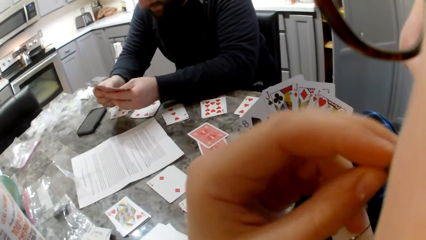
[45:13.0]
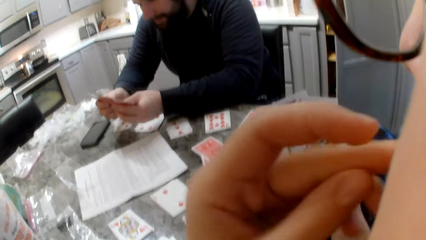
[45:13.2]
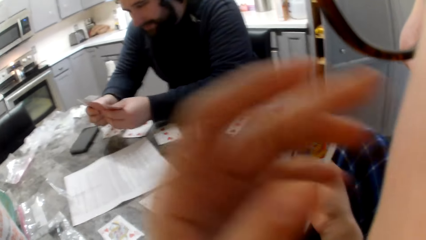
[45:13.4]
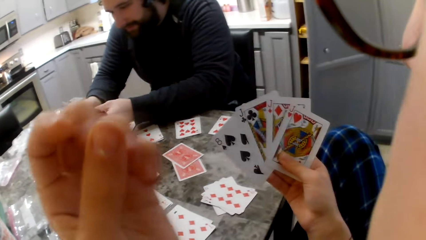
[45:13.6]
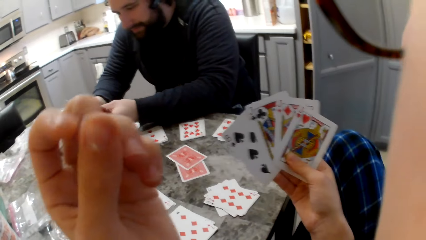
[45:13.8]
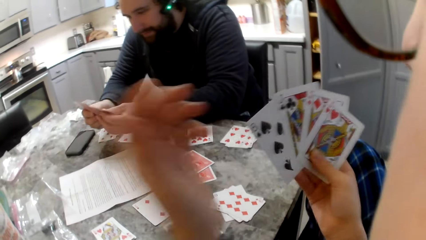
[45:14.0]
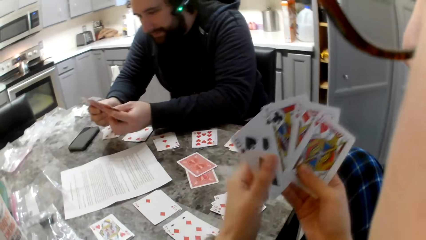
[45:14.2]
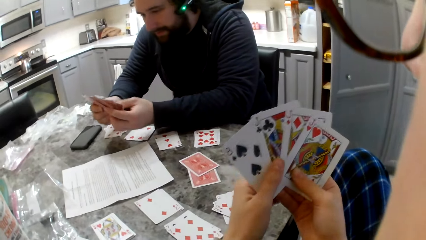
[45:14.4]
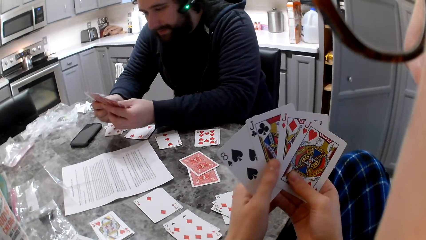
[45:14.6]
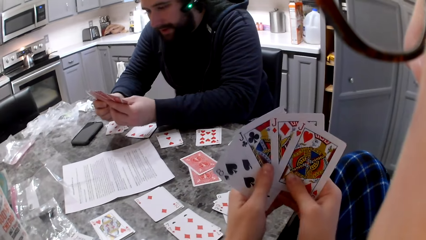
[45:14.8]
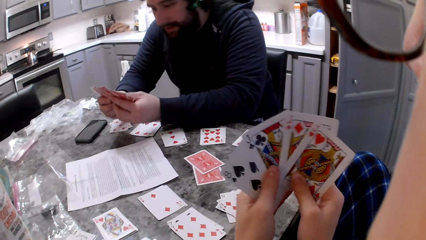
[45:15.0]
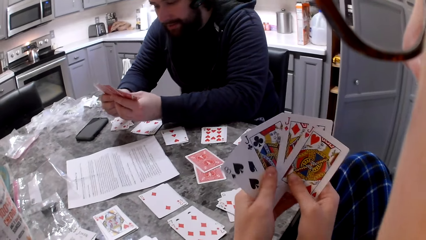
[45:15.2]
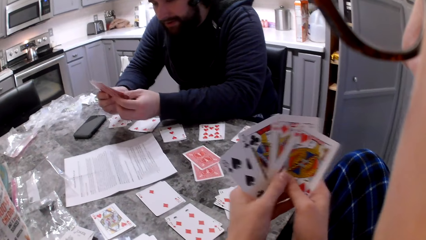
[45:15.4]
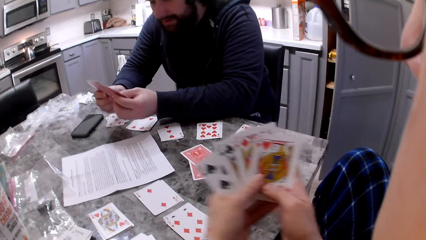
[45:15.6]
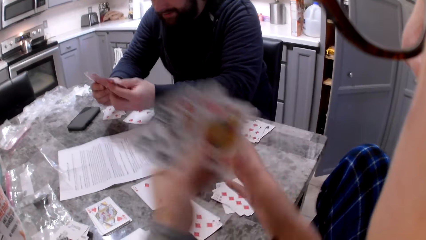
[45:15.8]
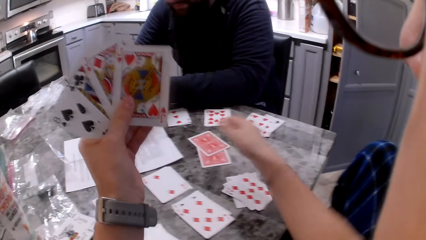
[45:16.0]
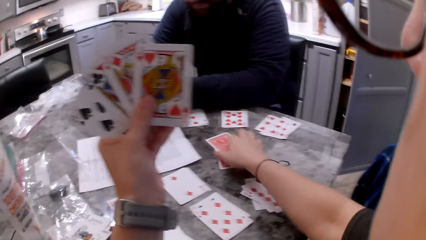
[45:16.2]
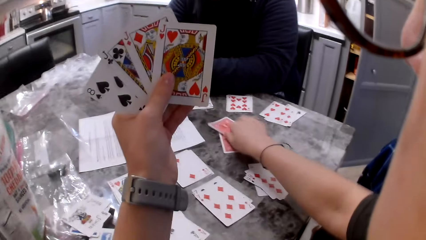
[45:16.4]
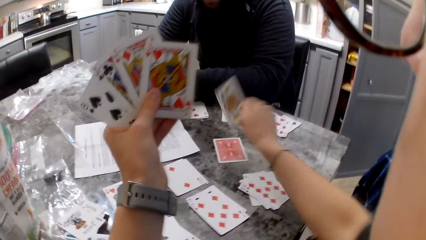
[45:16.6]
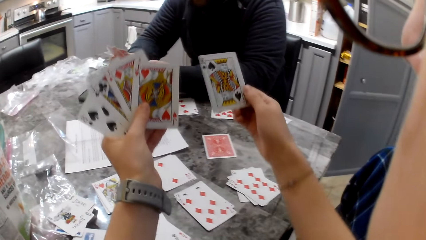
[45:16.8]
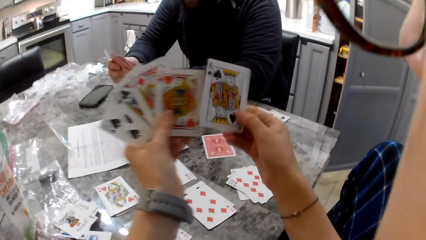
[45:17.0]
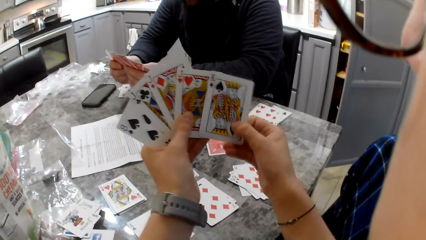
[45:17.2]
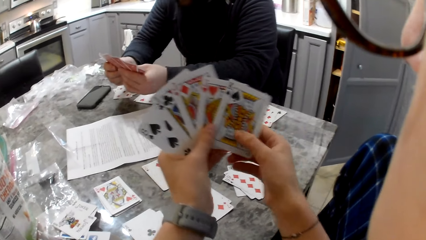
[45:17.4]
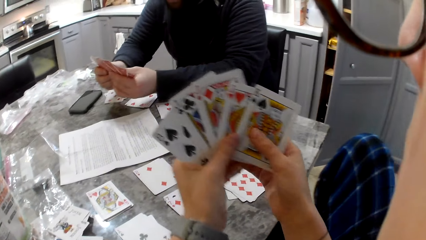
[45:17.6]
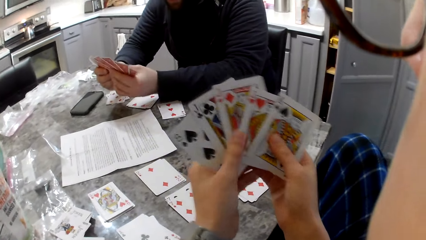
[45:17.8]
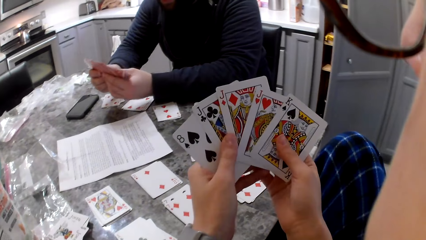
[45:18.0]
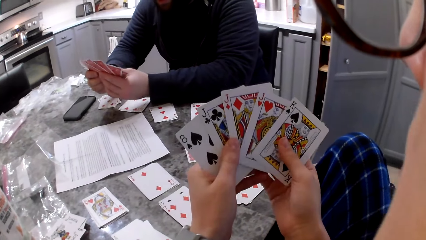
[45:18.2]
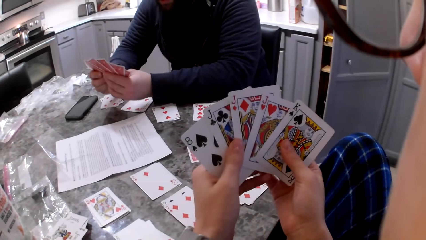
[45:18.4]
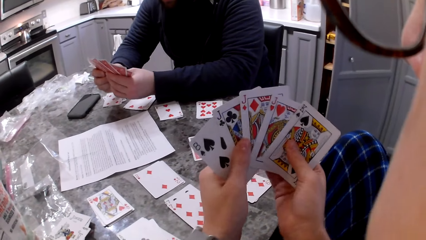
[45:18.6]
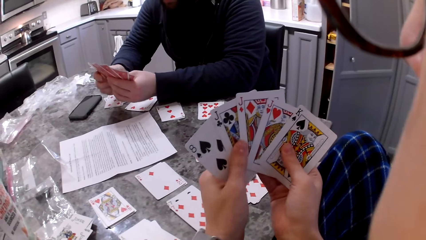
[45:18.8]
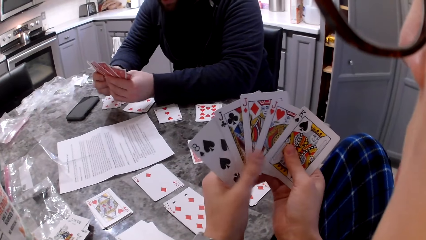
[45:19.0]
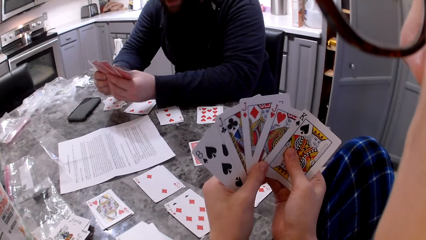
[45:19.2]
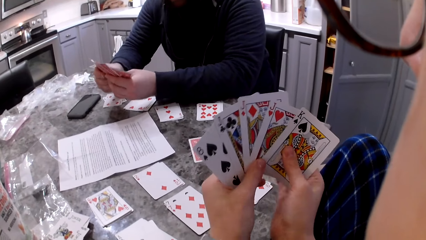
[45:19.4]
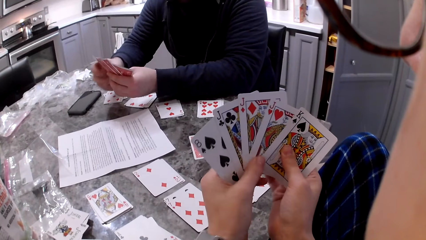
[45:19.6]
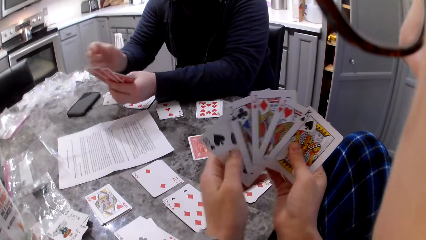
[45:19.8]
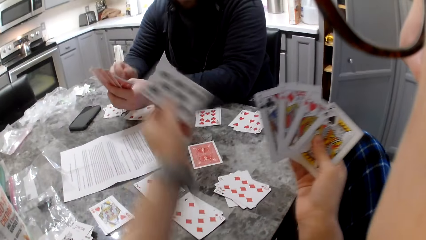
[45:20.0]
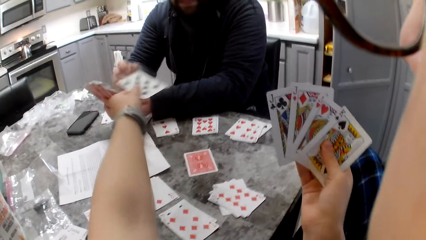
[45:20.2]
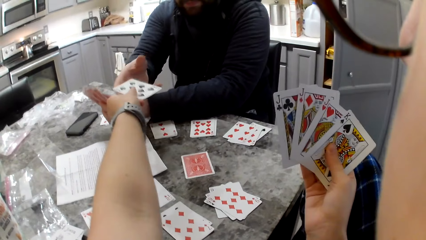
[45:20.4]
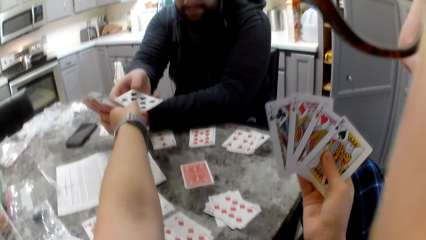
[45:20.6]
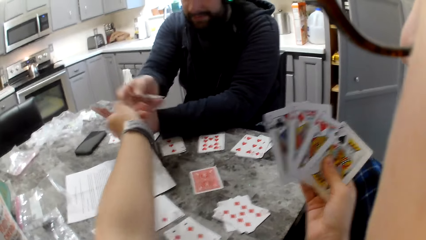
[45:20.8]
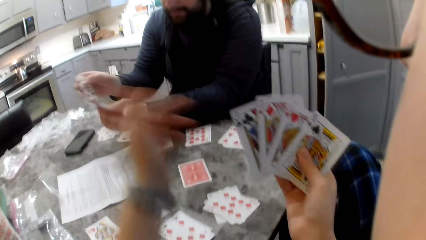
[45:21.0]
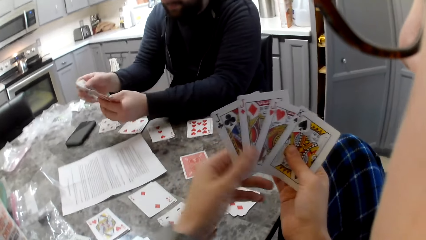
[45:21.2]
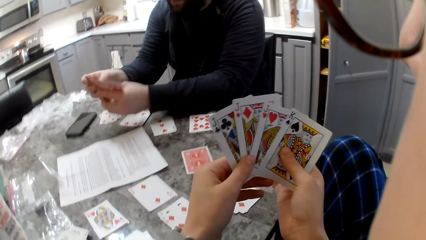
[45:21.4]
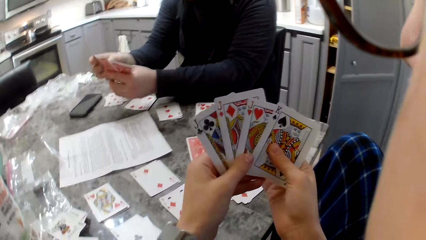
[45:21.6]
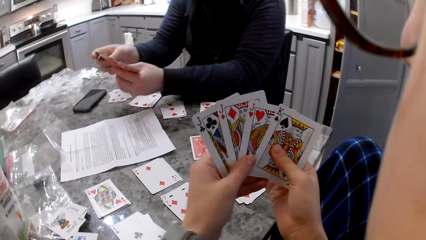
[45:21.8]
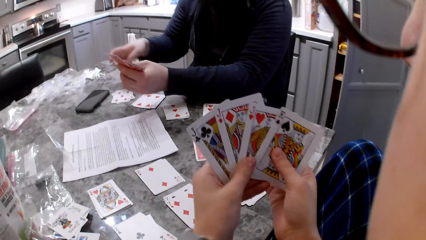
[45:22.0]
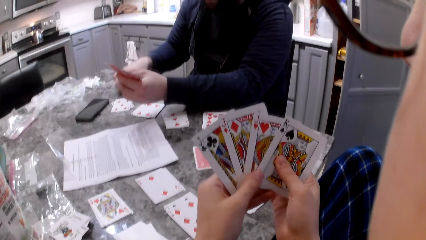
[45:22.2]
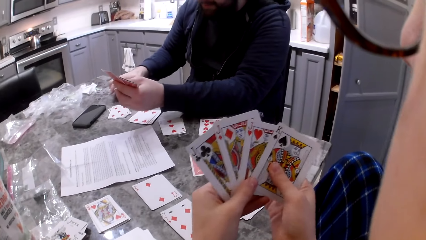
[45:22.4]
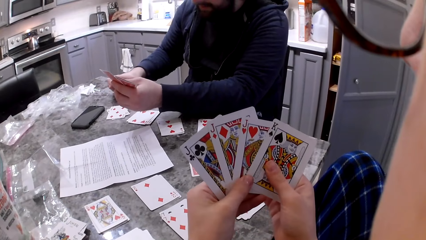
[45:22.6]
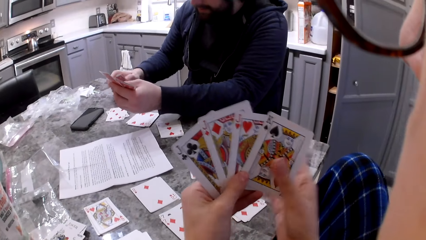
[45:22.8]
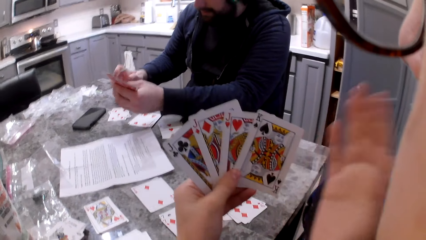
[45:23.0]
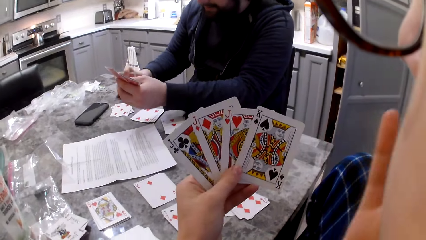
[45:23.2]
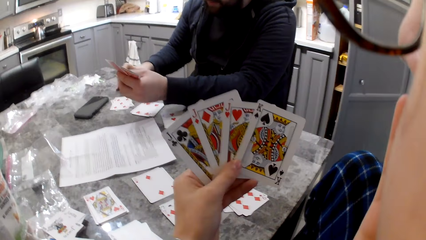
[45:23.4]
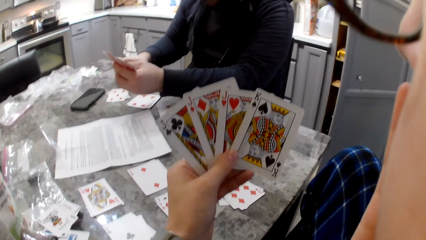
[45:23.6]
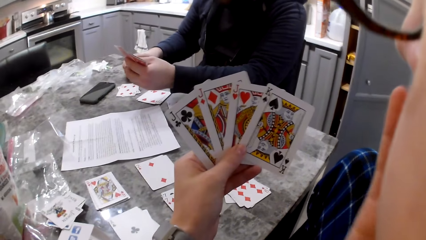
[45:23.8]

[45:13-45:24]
The camera wearer eats a cracker. She puts the snack in her mouth. She shuffles the cards in her hands. A man shuffles cards in his hands. The camera wearer picks up a card from the pile of cards on the table. She puts the card in her left hand. She gives another man a card. The other man puts the card in his left hand and puts cards on the table.

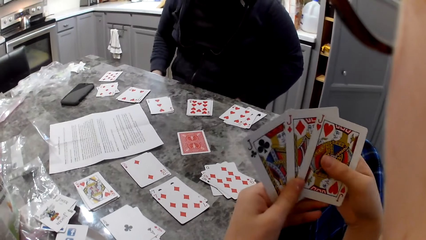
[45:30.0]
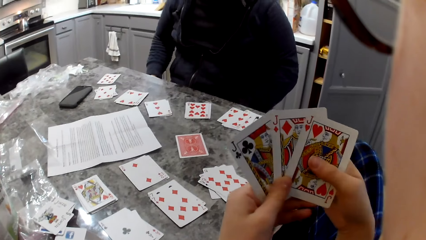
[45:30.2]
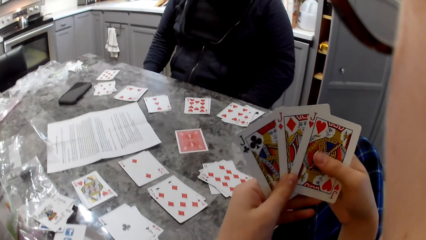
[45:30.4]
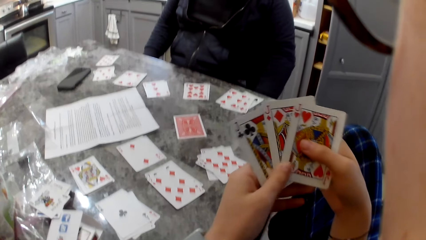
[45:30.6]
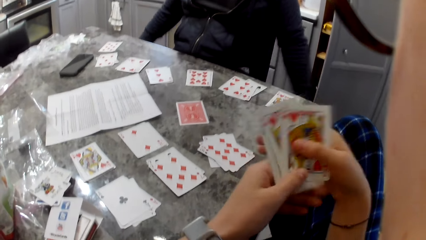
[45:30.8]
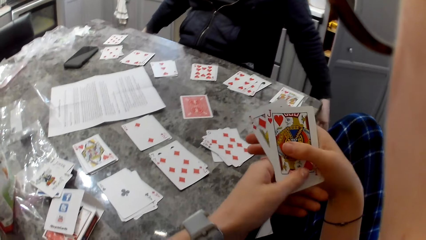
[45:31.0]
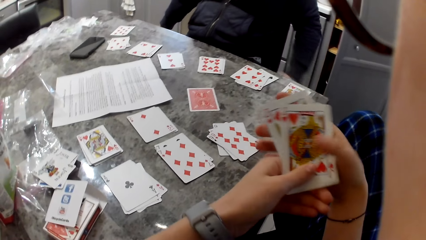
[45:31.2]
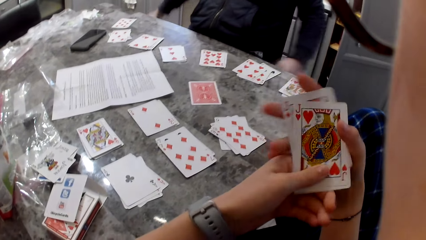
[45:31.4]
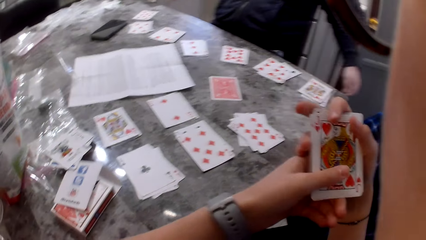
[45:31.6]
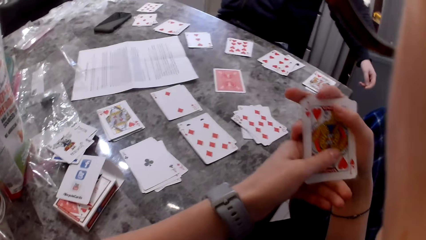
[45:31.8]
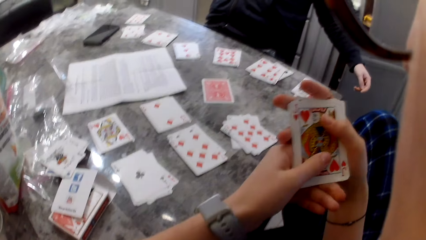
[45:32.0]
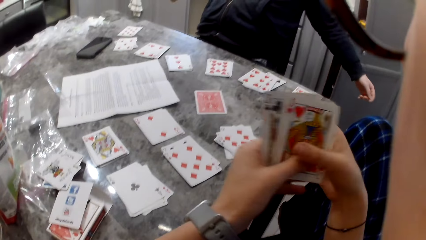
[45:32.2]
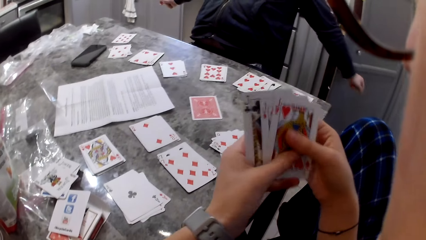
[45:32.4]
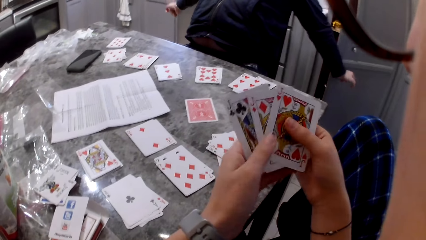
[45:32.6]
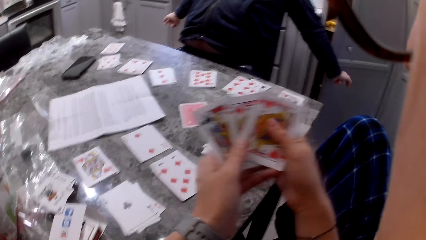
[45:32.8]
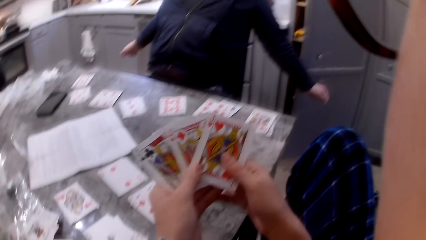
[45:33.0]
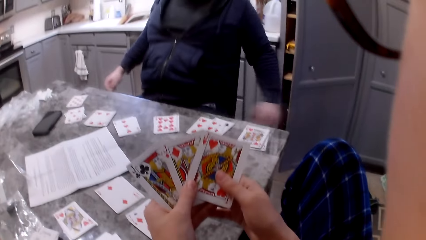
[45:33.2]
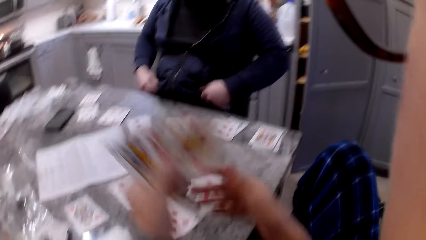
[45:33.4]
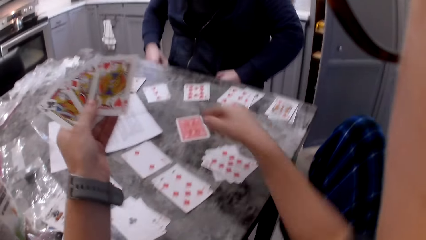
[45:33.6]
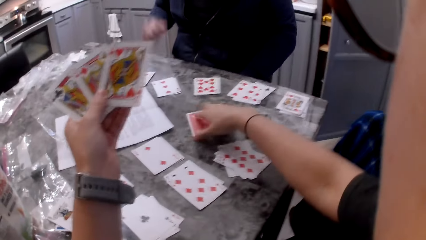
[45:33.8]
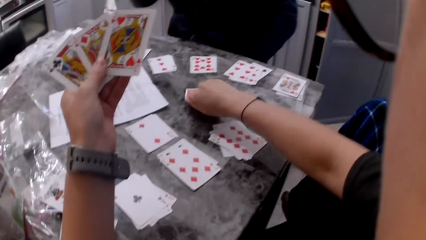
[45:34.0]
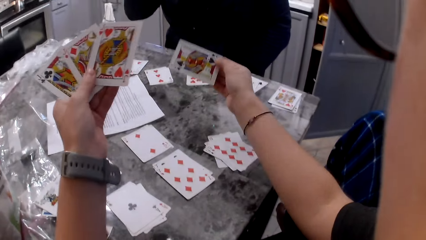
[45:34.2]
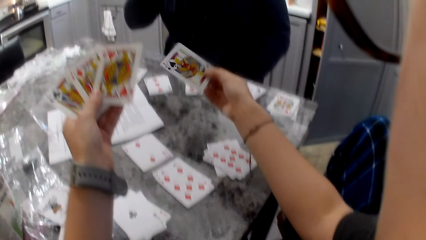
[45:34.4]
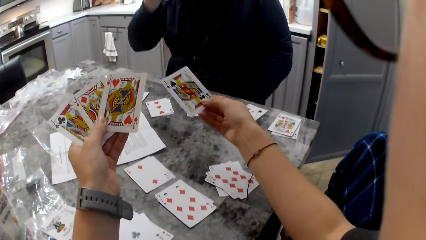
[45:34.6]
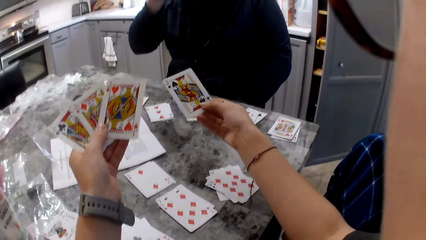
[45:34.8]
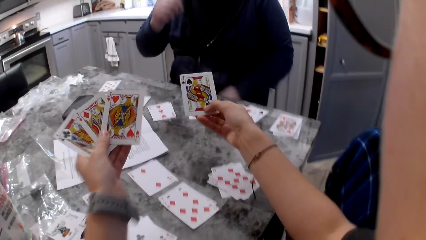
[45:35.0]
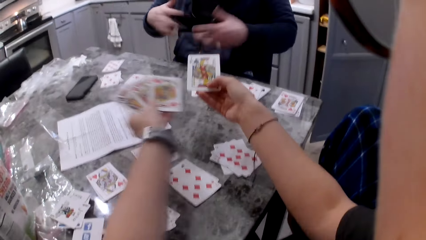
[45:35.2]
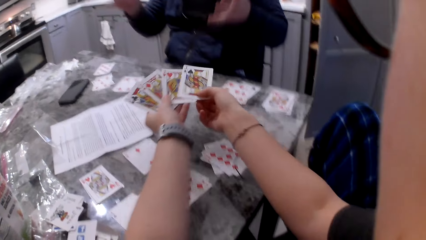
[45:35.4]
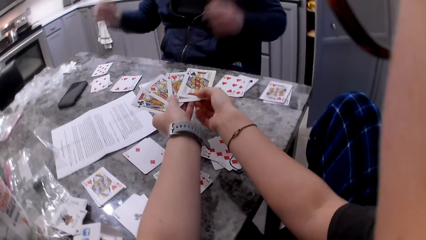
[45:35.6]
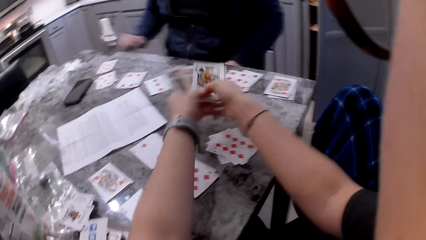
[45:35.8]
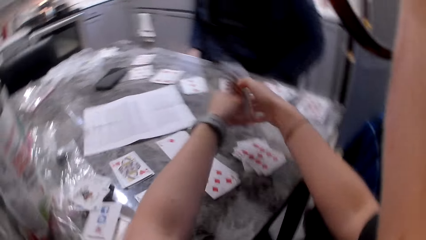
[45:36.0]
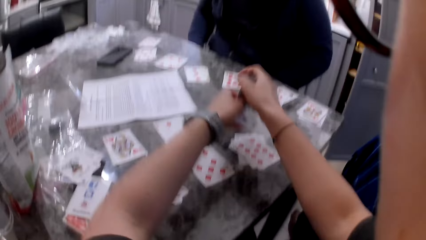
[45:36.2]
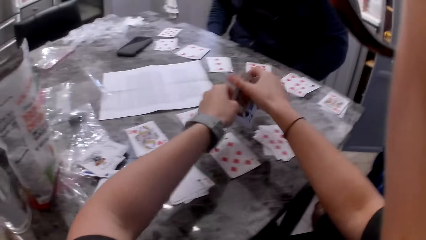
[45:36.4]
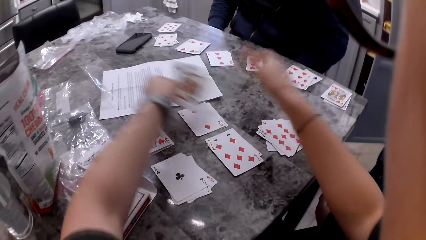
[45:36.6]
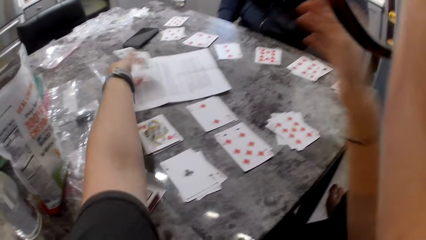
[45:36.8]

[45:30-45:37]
A man moves his hands. The camera wearer holds the cards together. She picks up a card from the table. She puts the card in her left hand. She holds the cards together.
